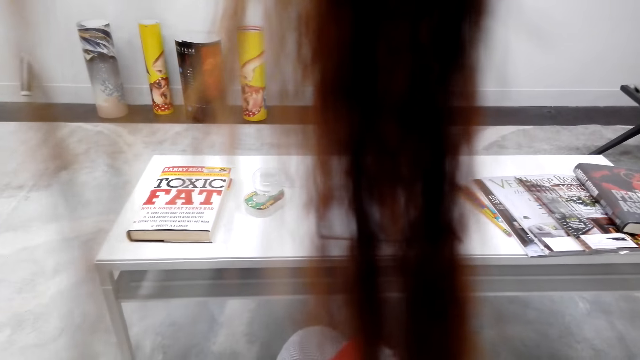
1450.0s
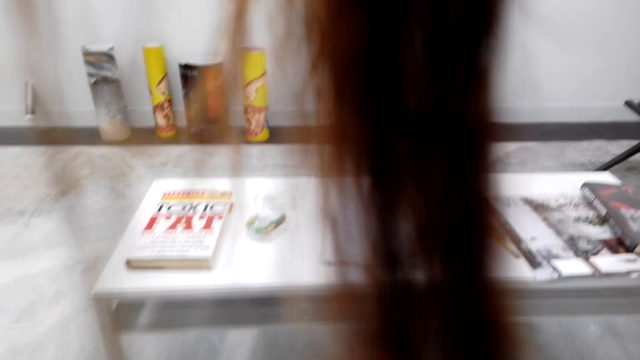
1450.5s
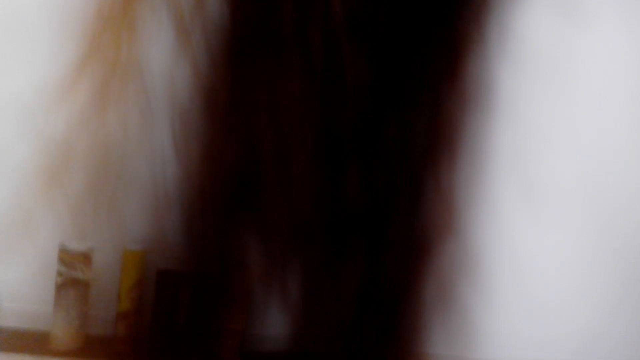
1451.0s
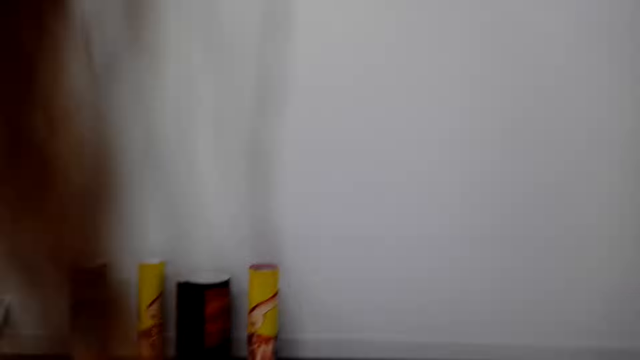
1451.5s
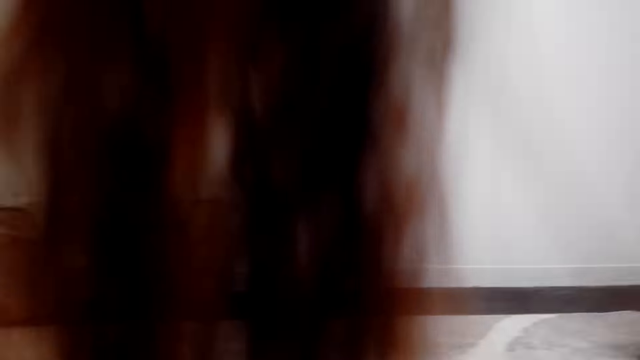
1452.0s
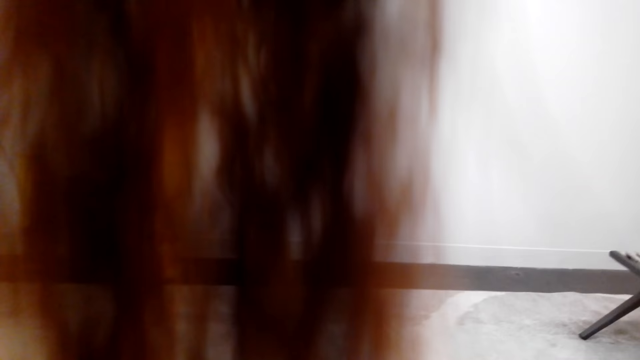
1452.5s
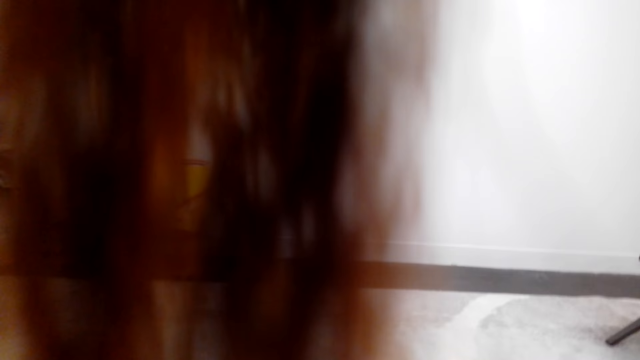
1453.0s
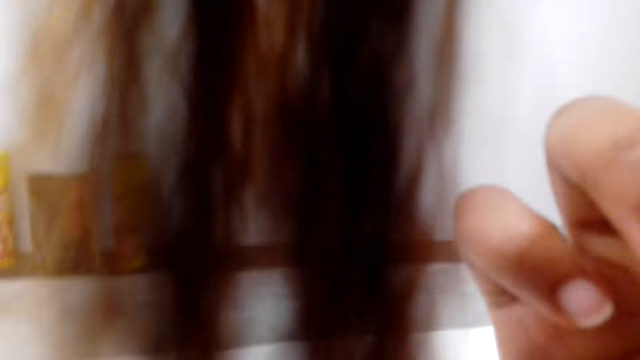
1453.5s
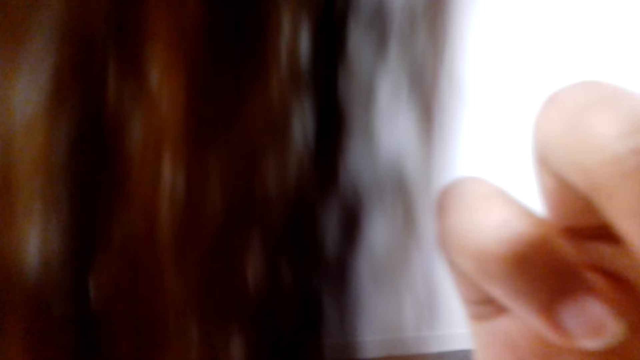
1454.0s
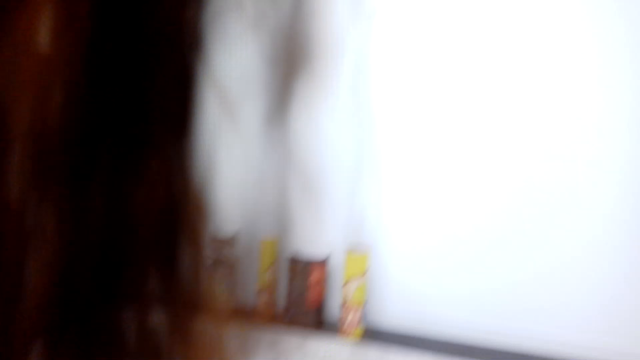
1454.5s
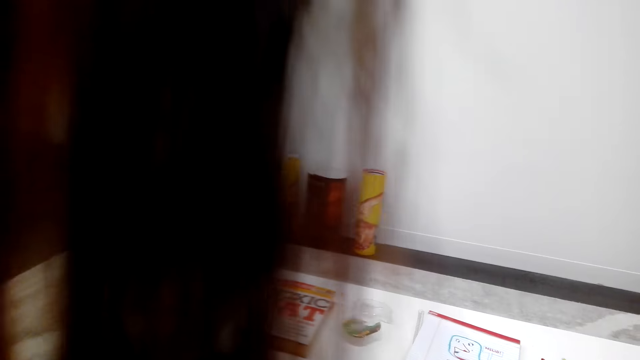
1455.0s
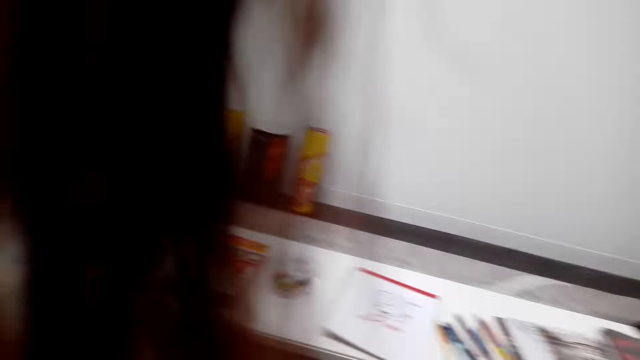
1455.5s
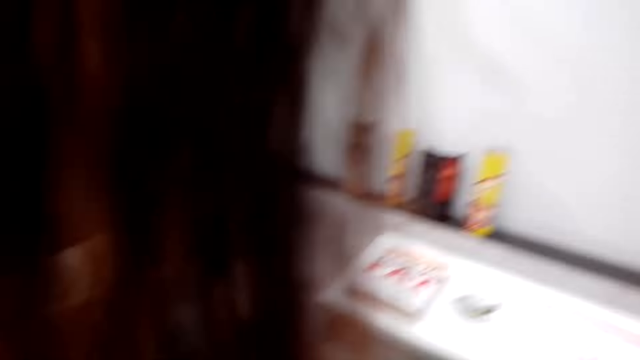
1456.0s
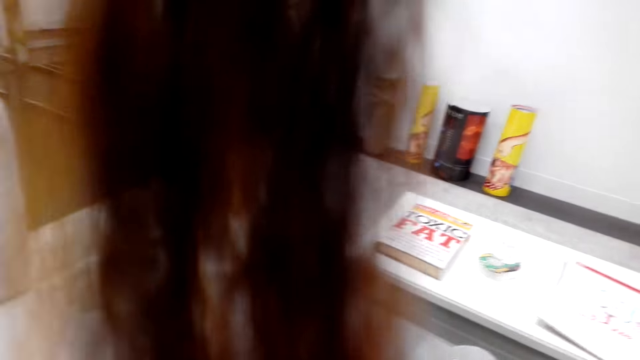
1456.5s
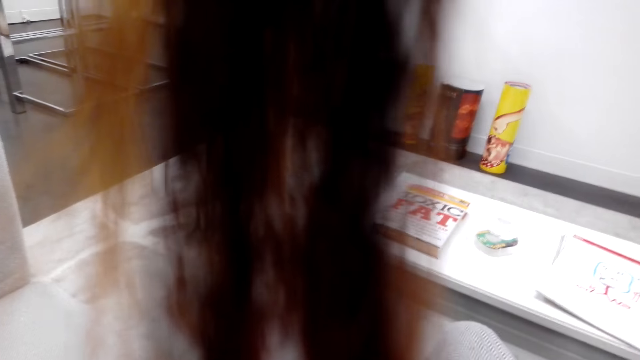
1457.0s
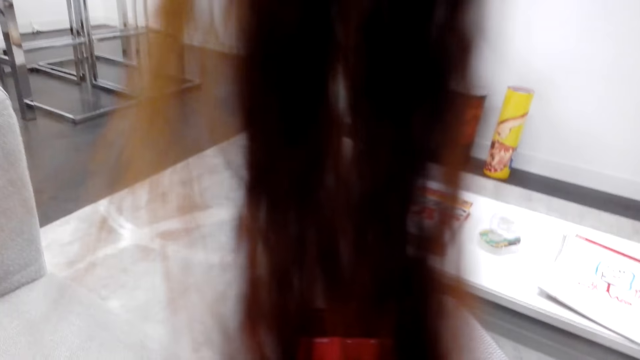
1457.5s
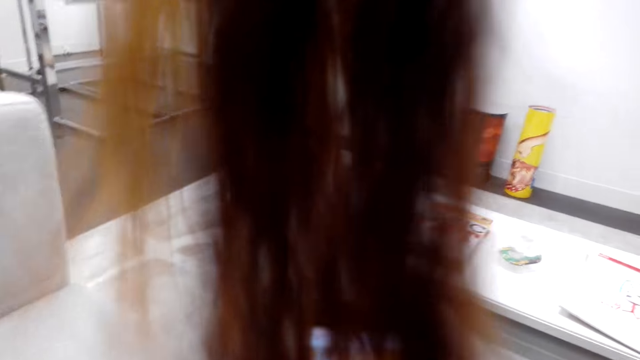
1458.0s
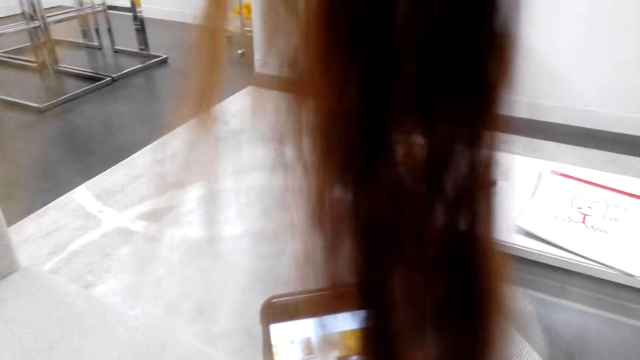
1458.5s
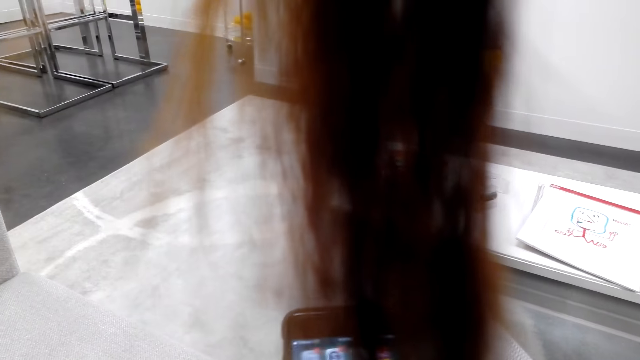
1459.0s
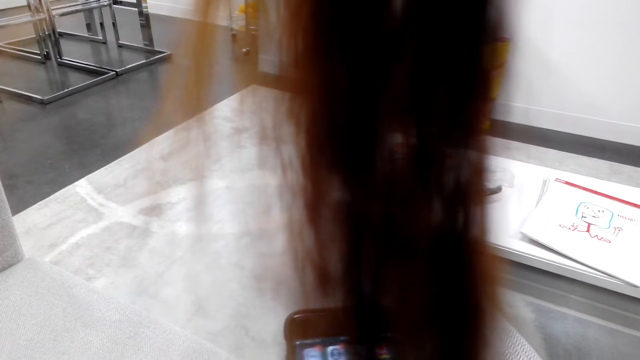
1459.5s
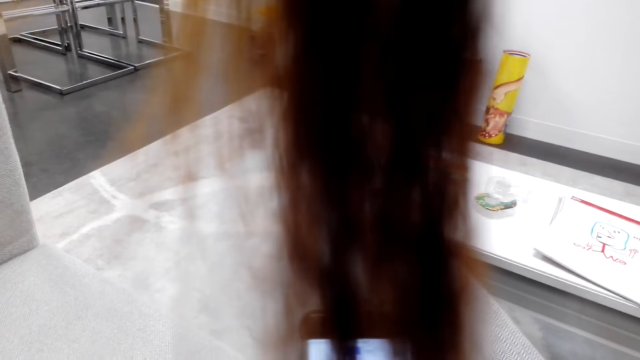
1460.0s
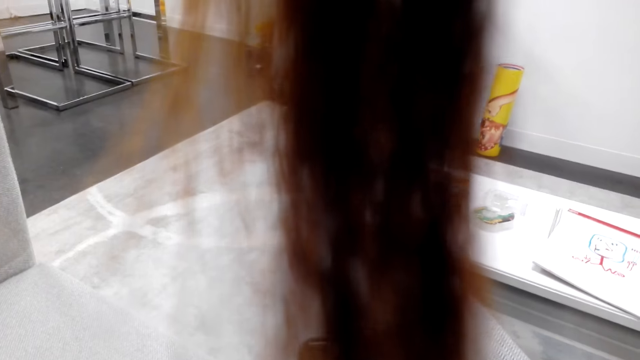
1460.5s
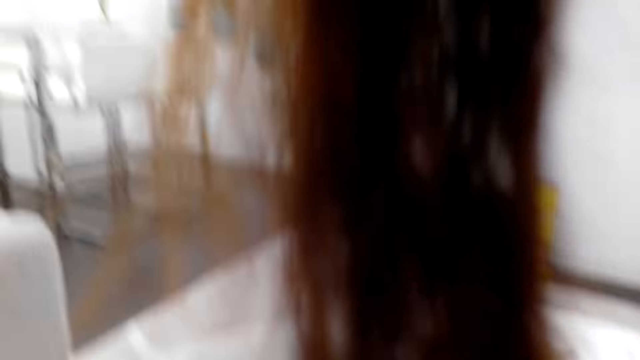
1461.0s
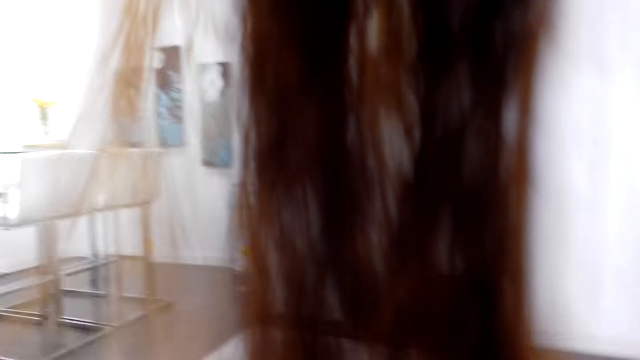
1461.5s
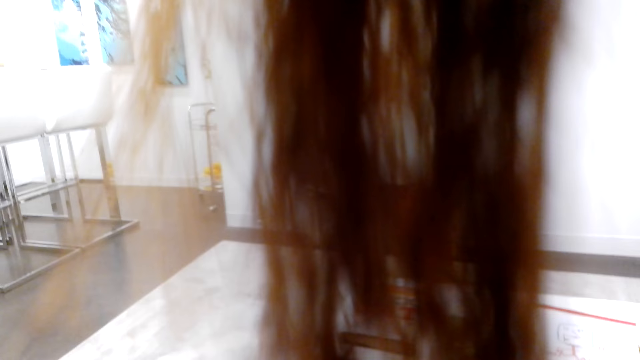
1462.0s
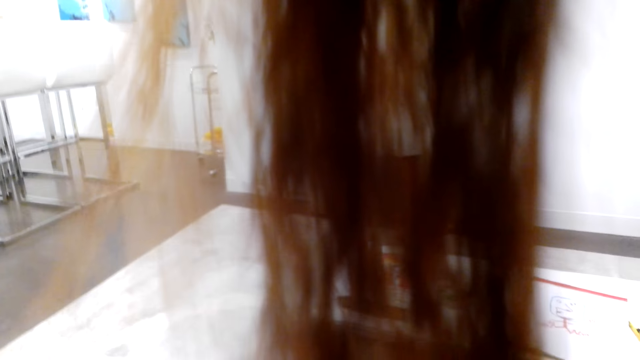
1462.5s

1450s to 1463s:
The camera wearer fixes the camera. They scroll the phone. They hold the phone.

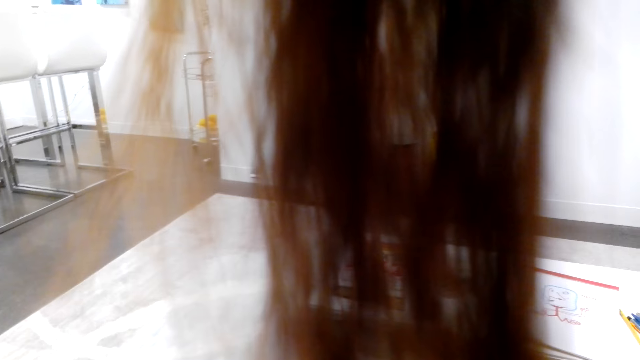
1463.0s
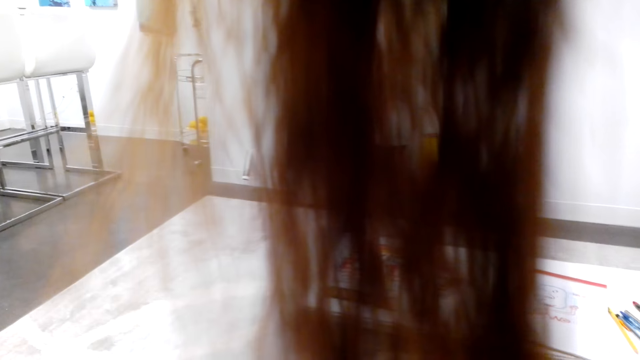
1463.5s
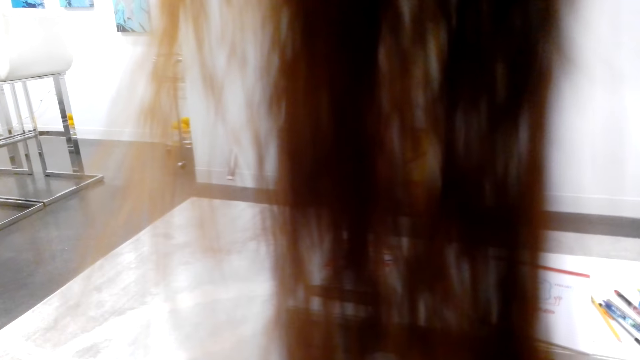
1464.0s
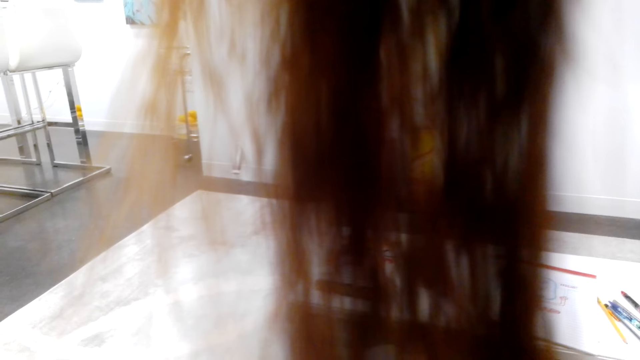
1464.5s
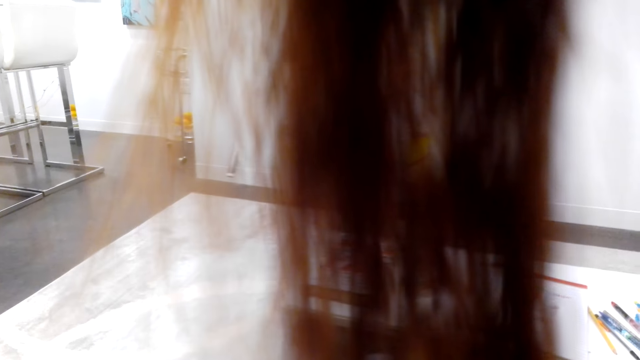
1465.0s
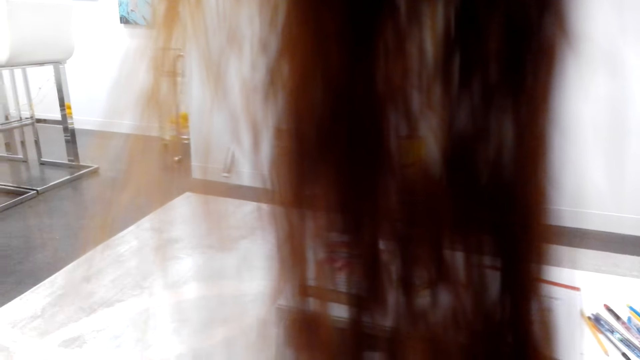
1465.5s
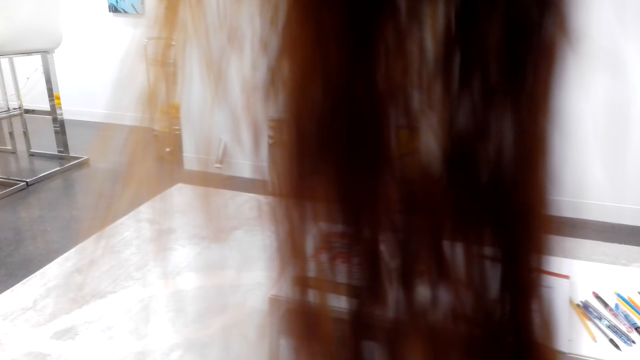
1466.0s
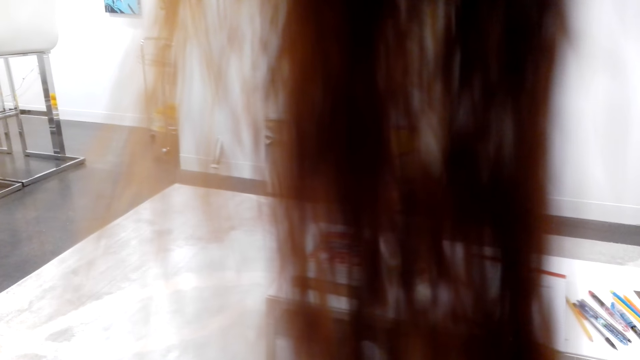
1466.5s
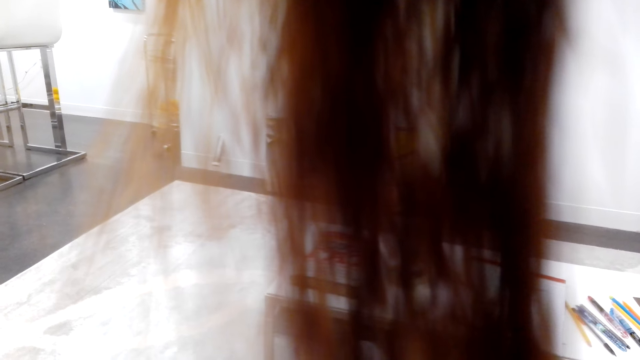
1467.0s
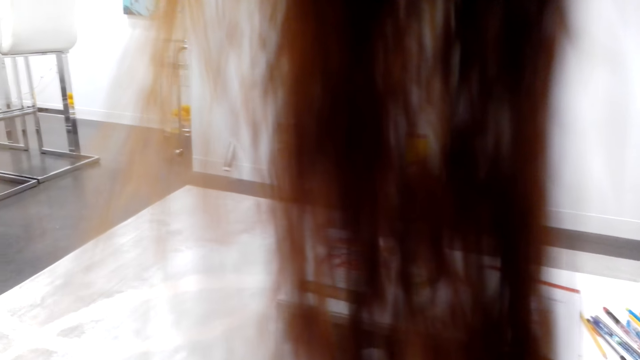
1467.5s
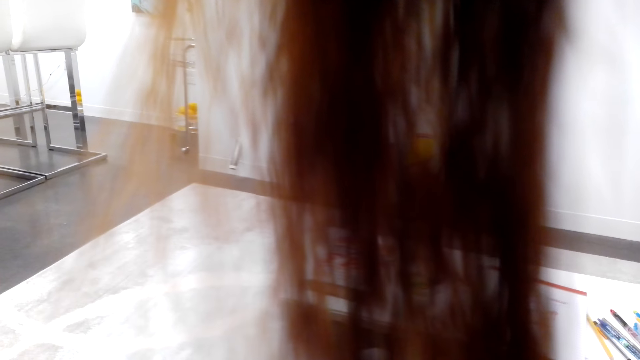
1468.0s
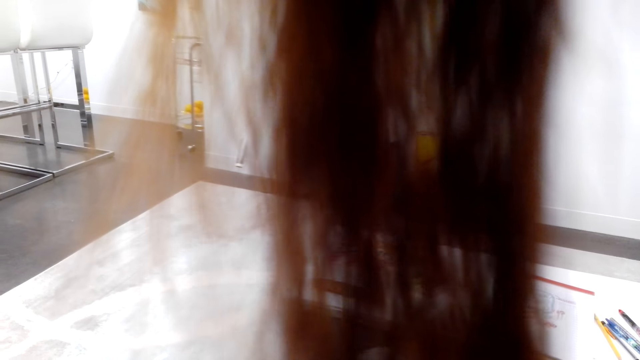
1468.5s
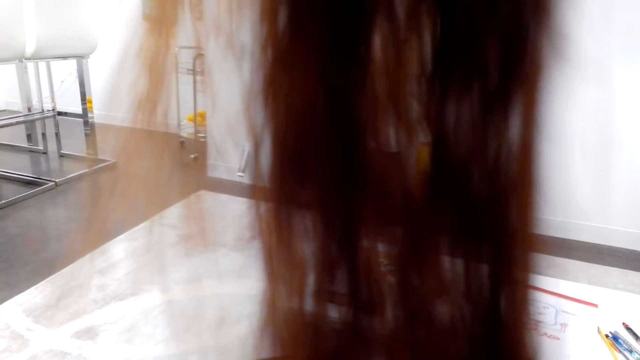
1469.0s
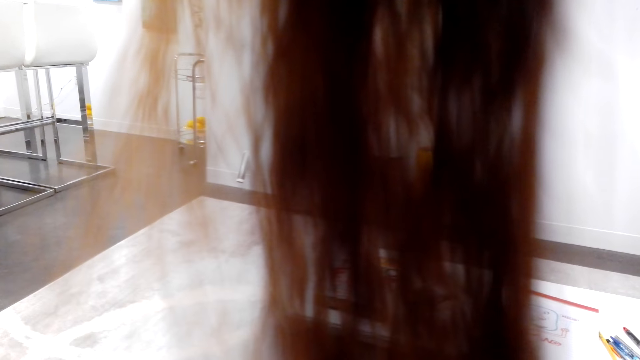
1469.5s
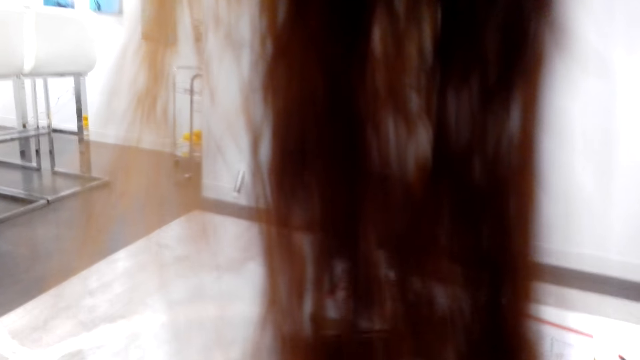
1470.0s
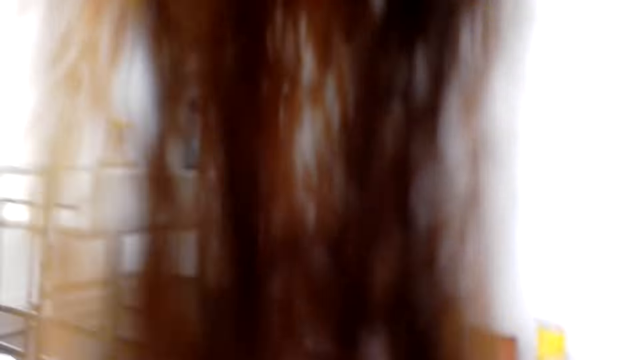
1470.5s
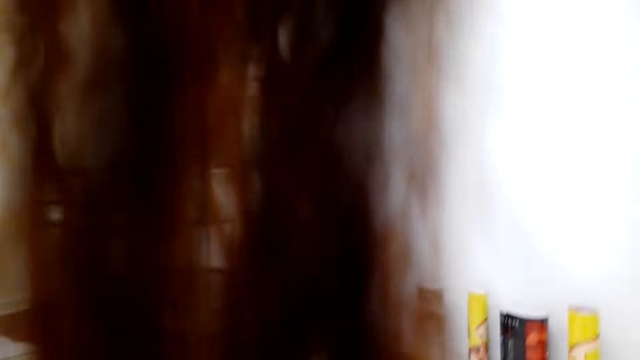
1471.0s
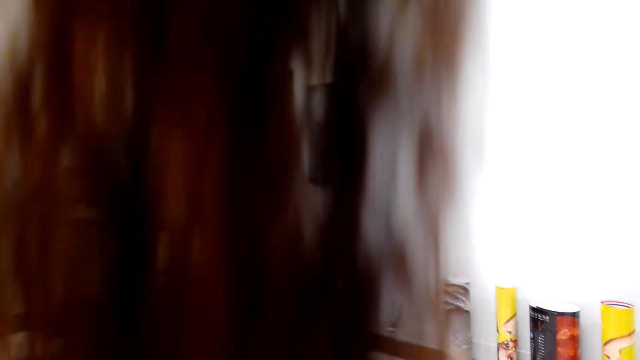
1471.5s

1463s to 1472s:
The camera wearer moves around.
